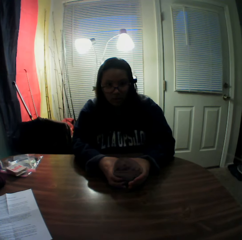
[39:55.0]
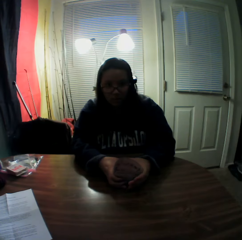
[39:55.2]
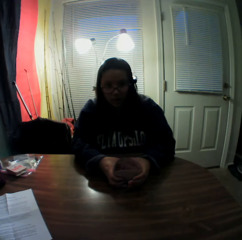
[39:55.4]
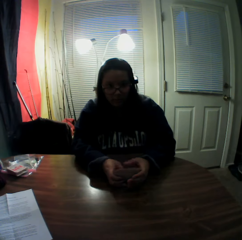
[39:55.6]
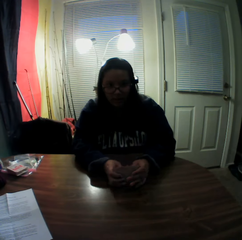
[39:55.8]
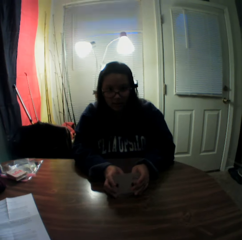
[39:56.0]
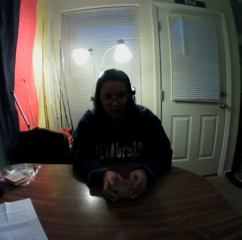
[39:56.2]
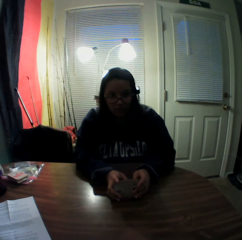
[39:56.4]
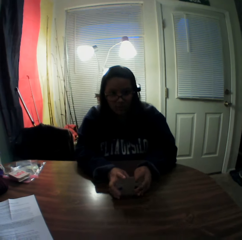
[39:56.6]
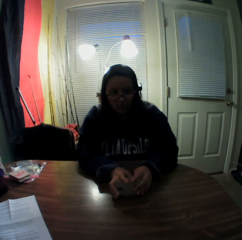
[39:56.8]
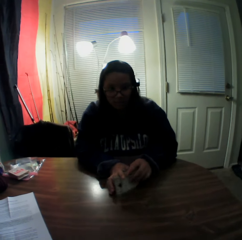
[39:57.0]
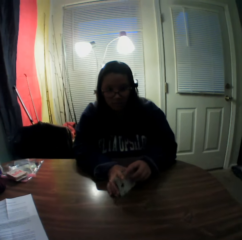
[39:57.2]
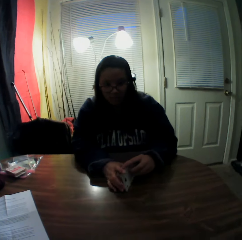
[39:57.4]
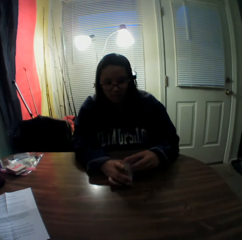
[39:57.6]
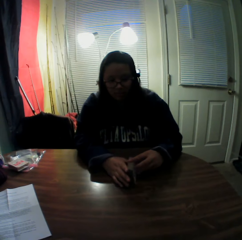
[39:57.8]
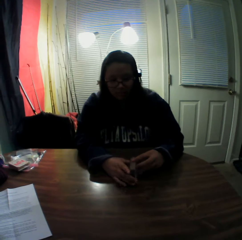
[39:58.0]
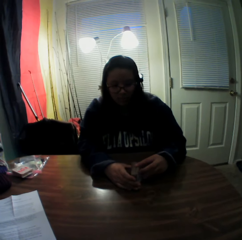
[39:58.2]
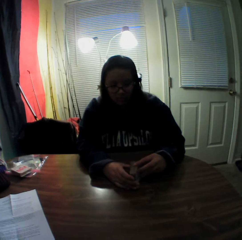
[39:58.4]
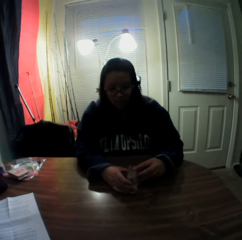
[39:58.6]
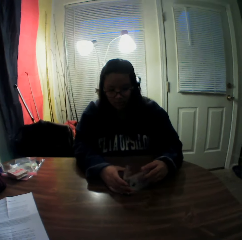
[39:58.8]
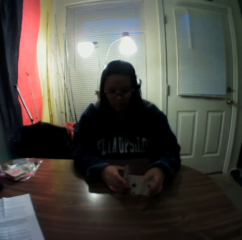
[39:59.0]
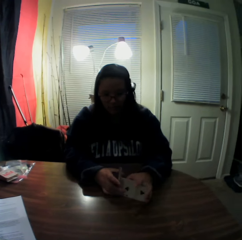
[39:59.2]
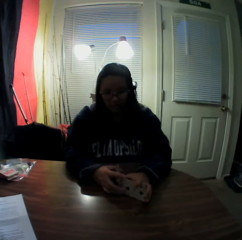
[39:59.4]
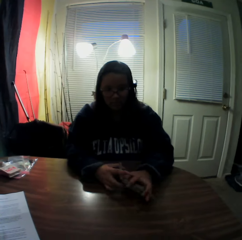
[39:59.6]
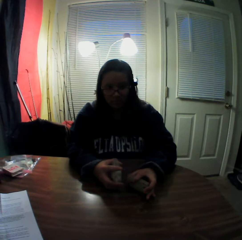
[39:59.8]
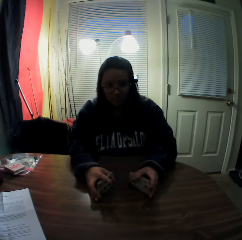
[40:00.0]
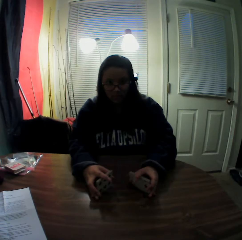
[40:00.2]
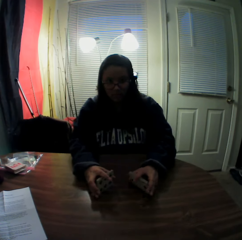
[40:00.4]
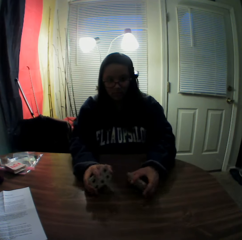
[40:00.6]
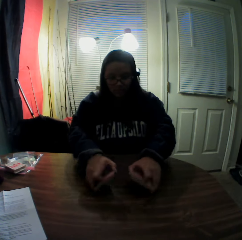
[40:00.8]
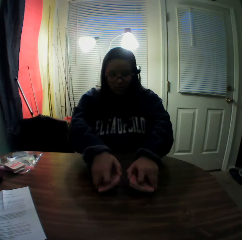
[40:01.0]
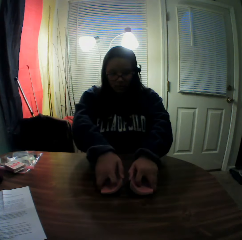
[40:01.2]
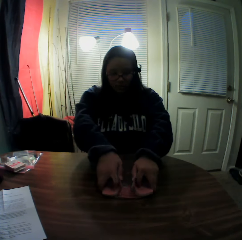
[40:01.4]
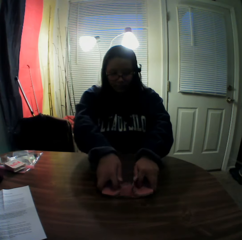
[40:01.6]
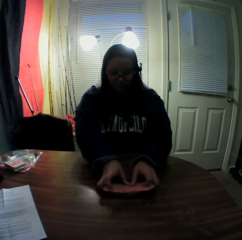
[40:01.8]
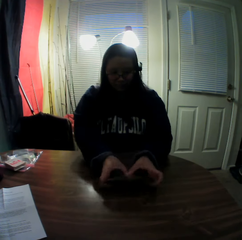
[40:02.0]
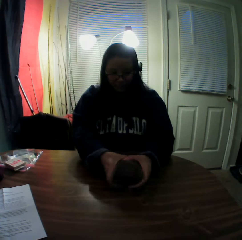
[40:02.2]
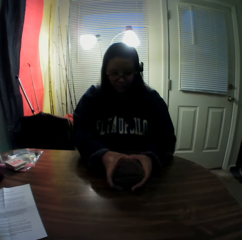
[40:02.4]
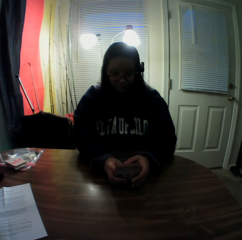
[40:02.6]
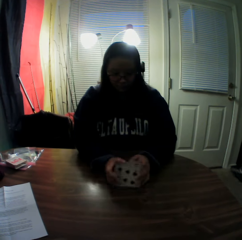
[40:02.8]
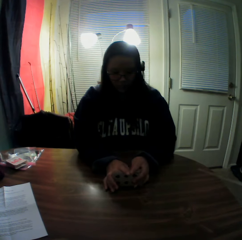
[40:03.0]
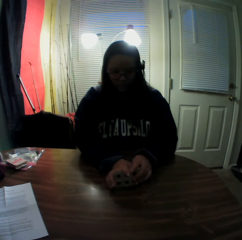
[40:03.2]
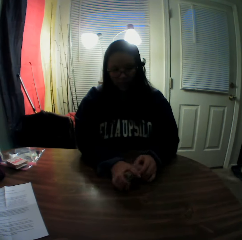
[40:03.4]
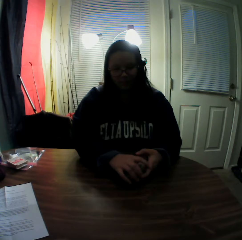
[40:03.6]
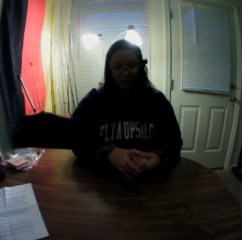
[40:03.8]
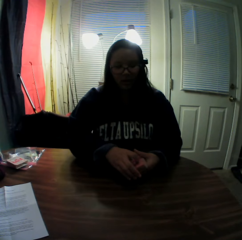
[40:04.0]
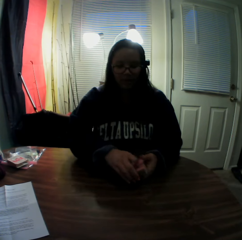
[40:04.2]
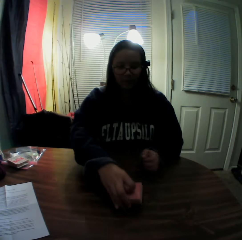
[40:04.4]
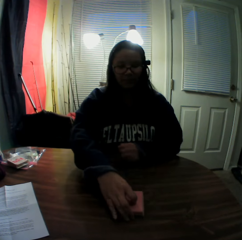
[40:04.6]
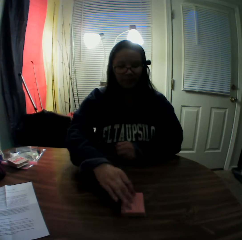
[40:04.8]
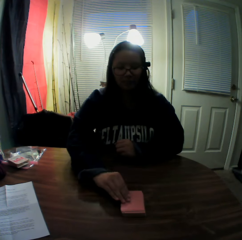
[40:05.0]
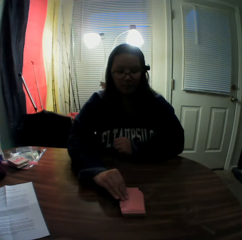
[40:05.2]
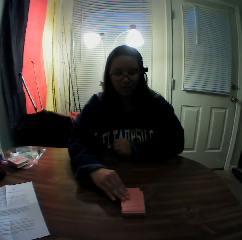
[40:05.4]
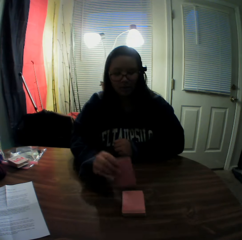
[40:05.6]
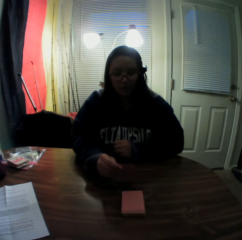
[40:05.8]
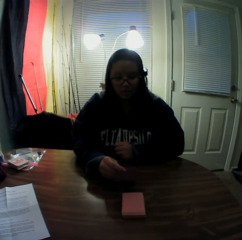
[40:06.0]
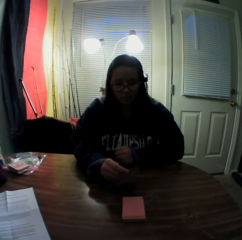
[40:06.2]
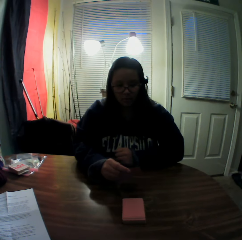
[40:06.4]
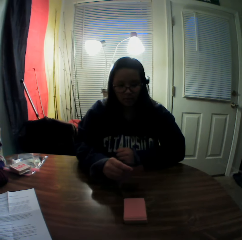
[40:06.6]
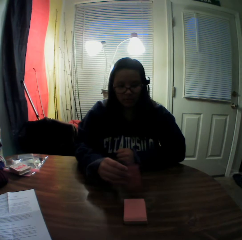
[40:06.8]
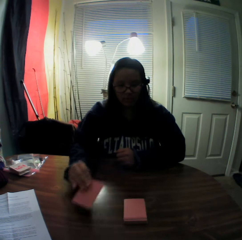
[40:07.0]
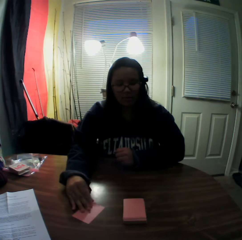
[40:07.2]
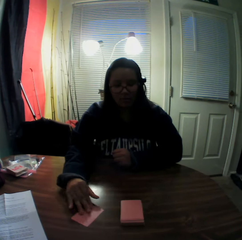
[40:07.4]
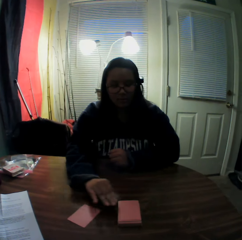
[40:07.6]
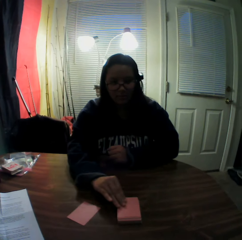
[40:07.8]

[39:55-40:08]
A woman picks some cards from the deck and shuffles the playing cards on the table. She drops the stack of cards onto the table, picks a card from the stack of cards on the table with her right hand, looks at the playing card and places the card onto the table.

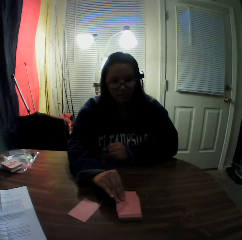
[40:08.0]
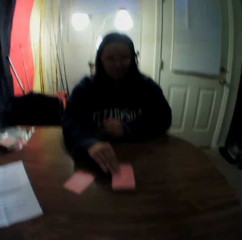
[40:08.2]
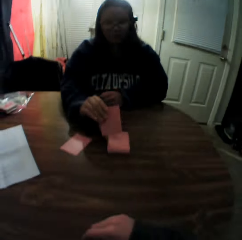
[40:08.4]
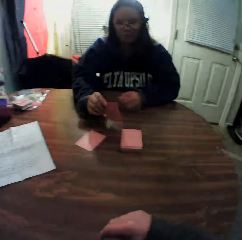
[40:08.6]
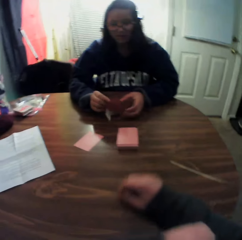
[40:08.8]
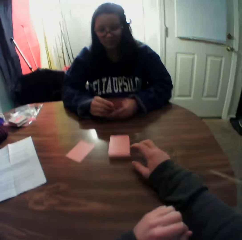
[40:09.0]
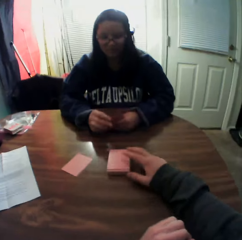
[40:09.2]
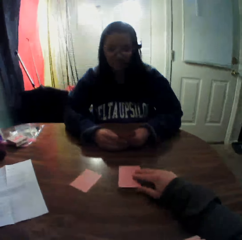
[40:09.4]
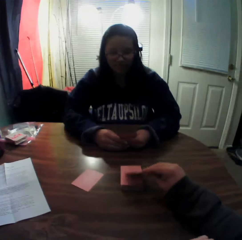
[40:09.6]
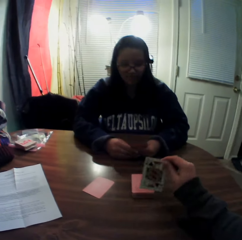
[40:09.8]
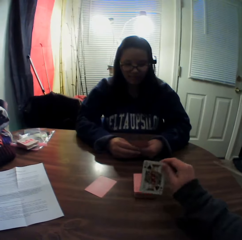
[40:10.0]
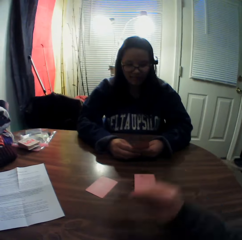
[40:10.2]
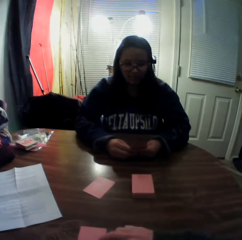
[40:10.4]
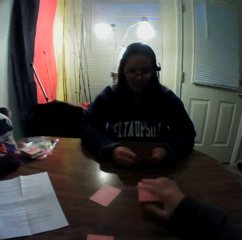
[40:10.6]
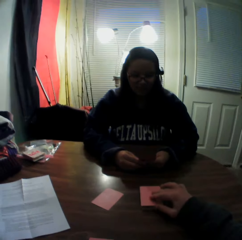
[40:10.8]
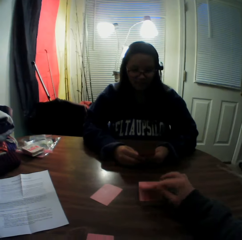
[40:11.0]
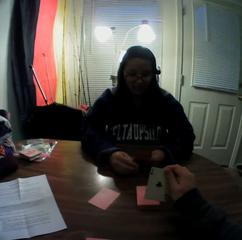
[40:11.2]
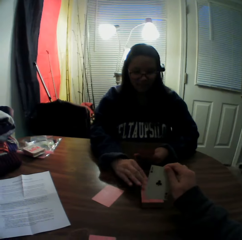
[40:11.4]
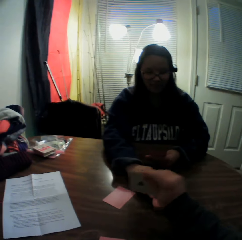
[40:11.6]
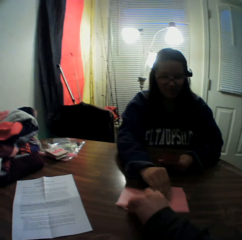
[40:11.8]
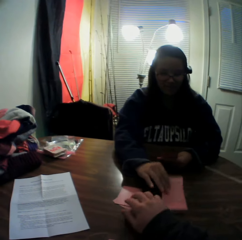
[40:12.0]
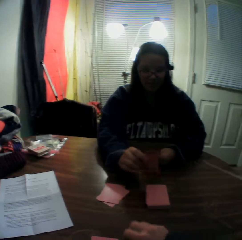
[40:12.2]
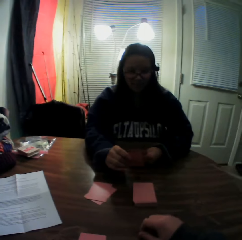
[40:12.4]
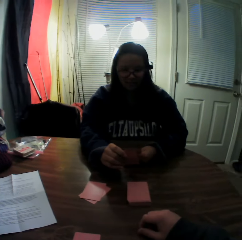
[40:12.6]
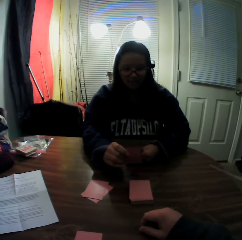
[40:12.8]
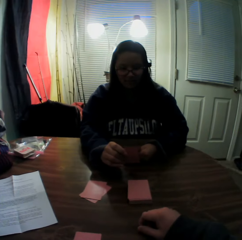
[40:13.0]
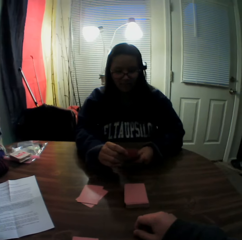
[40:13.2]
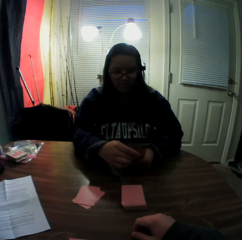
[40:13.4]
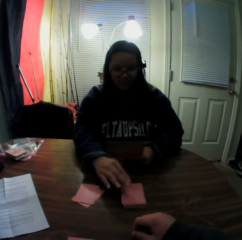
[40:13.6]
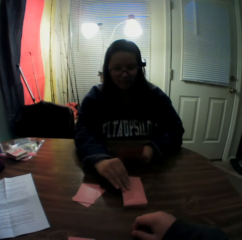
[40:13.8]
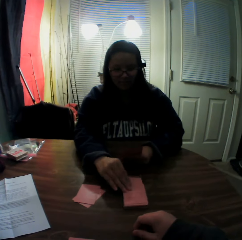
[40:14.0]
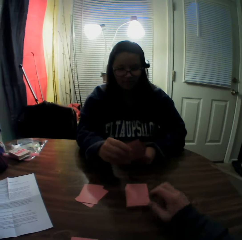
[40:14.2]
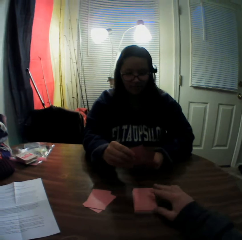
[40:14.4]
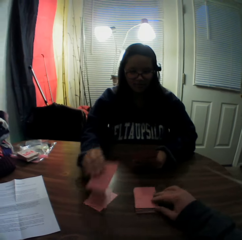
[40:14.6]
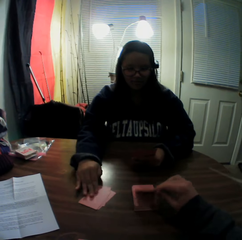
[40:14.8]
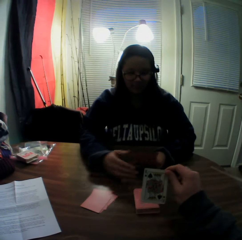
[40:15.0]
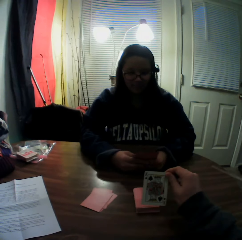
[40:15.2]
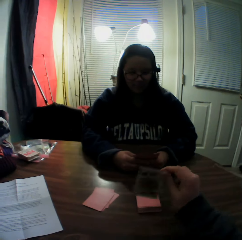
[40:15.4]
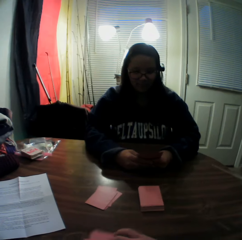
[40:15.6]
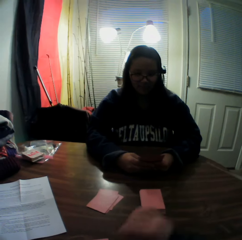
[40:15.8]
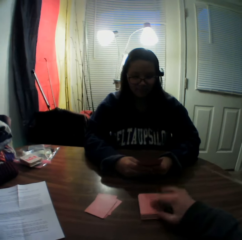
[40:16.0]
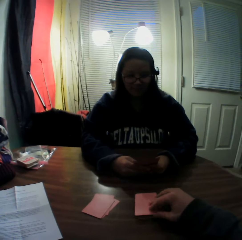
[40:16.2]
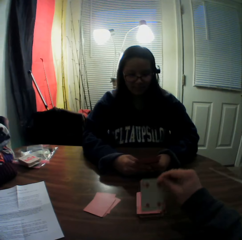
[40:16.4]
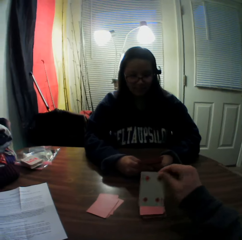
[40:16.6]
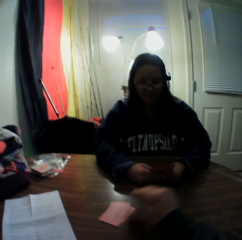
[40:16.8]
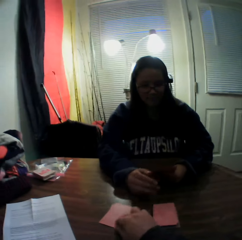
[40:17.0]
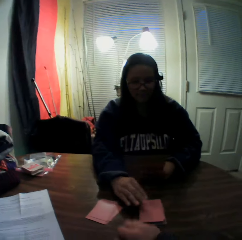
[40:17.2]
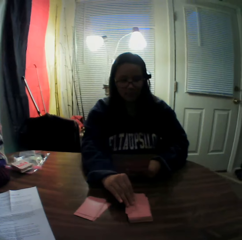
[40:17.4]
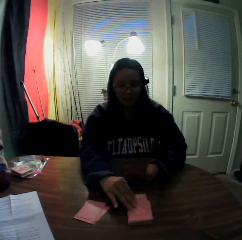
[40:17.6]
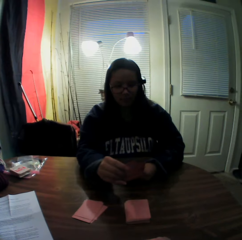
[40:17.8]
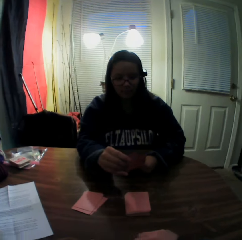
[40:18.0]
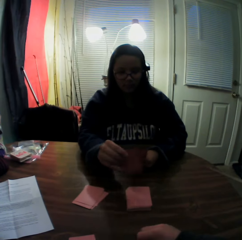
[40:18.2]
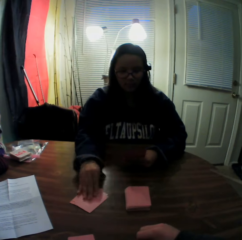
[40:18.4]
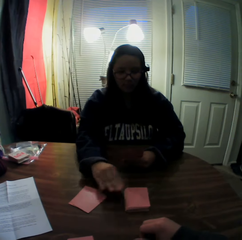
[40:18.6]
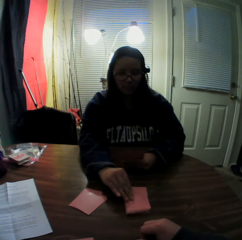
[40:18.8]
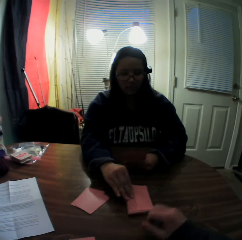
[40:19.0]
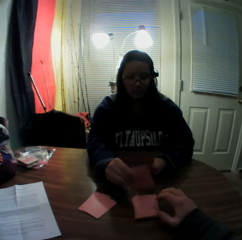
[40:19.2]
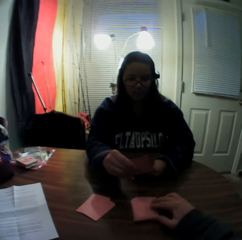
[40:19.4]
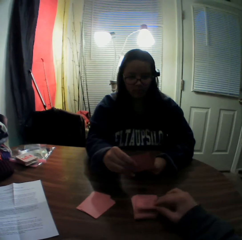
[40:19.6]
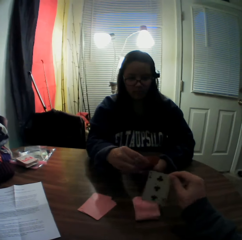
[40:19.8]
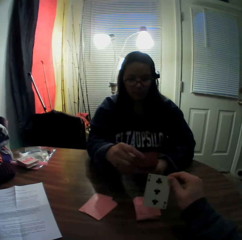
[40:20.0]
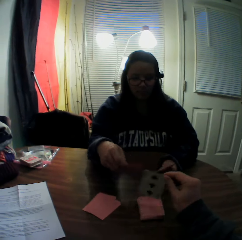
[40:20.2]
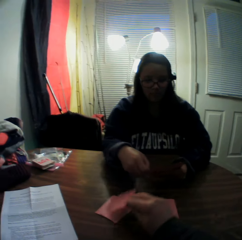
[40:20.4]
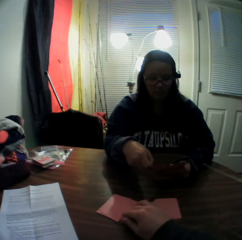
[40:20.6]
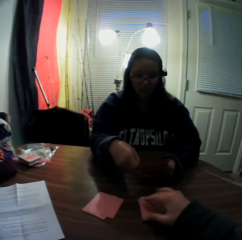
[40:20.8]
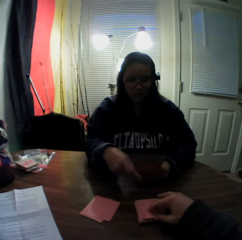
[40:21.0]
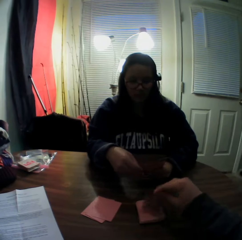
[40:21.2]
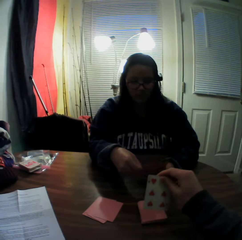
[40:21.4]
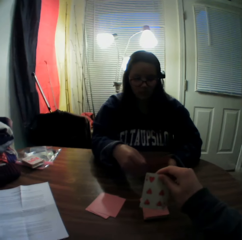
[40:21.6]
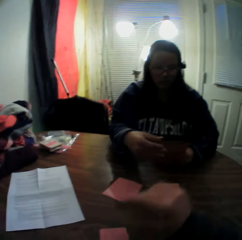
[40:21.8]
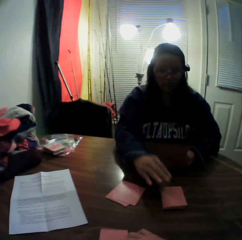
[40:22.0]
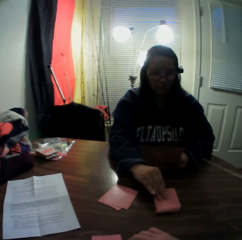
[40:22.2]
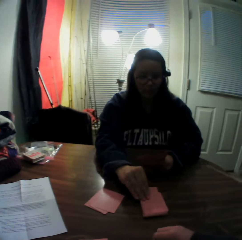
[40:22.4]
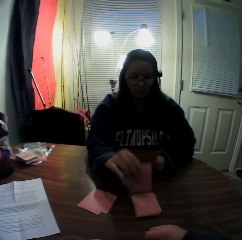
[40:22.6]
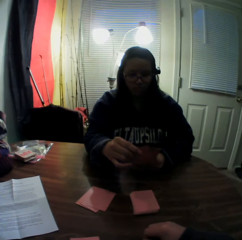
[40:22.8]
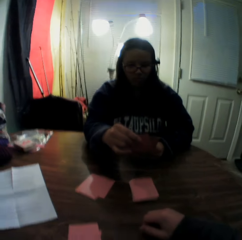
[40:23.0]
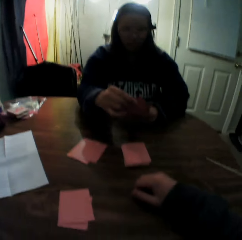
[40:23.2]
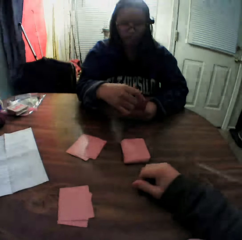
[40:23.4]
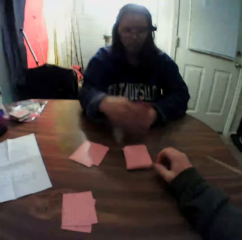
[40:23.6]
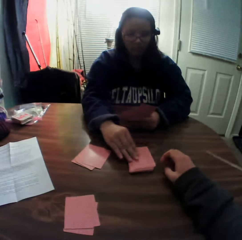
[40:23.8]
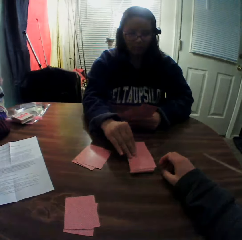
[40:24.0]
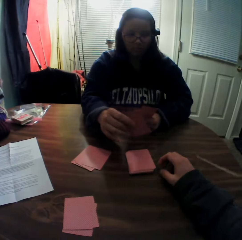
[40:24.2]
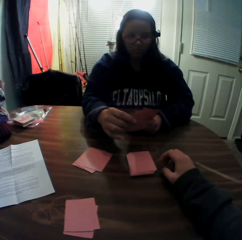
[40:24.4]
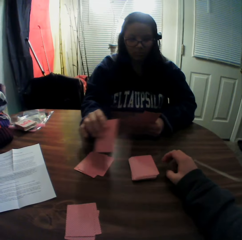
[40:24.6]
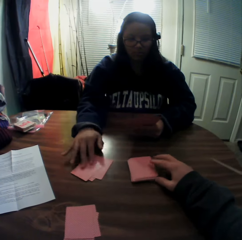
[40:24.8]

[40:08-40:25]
The woman picks a card from the stack of cards on the table with her right hand and holds the playing card. The camera wearer picks a card from the stack of cards on the table with his right hand. He looks at the playing card. He drops the card onto the table. He picks a card from the stack of cards on the table with his right hand. He looks at the playing card. The woman picks a card from the stack of cards on the table with her right hand. The camera wearer places the card onto the stack of cards on the table. The woman looks at the playing card, passes the card to her left hand and holds the playing card. She picks a card from the stack of cards on the table with her right hand, looks at the playing card and places the card onto the stack of cards on the table. The camera wearer picks a card from the stack of cards on the table with his right hand. He looks at the playing card. He drops the card onto the table. He picks a card from the stack of cards on the table with his right hand. He looks at the playing card. He places the card onto the stack of cards on the table. The woman picks a card from the stack of cards on the table with her right hand, looks at the playing card and places the card onto the stack of cards on the table. She picks a card from the stack of cards on the table with her right hand and looks at the playing card. The camera wearer picks a card from the stack of cards on the table with his right hand. The woman holds the playing card. The camera wearer looks at the playing card. The woman passes the card to her left hand. The camera wearer places the card onto the stack of cards on the table. He picks a card from the stack of cards on the table with his right hand. He looks at the playing card. He drops the card onto the table. The woman picks a card from the stack of cards on the table with her right hand, looks at the playing card, passes the card to her left hand and holds the playing card. She picks a card from the stack of cards on the table with her right hand. The camera wearer looks at the playing card.
